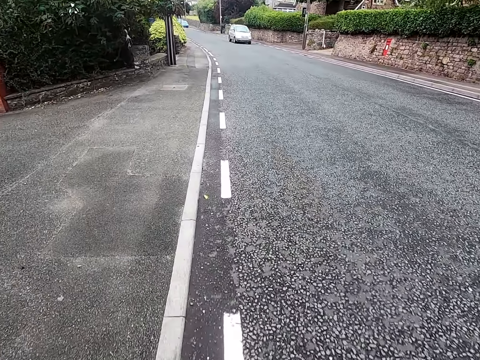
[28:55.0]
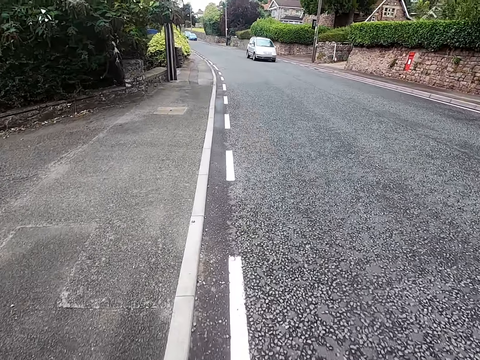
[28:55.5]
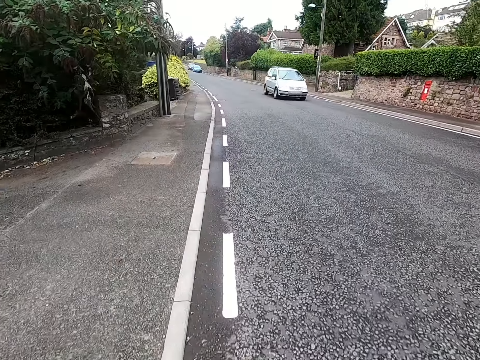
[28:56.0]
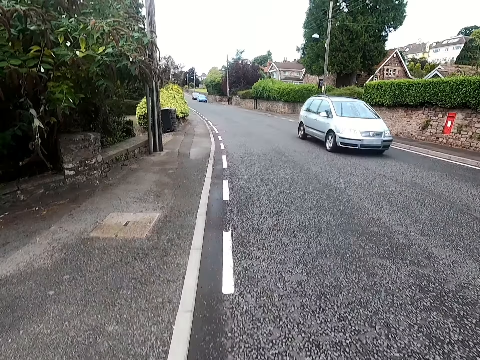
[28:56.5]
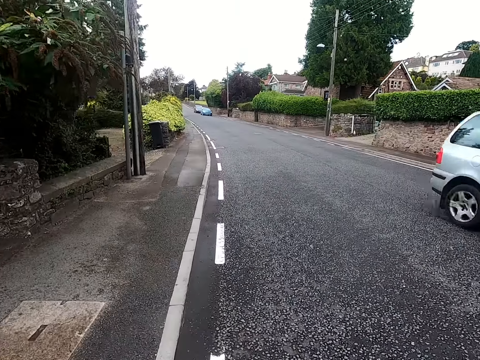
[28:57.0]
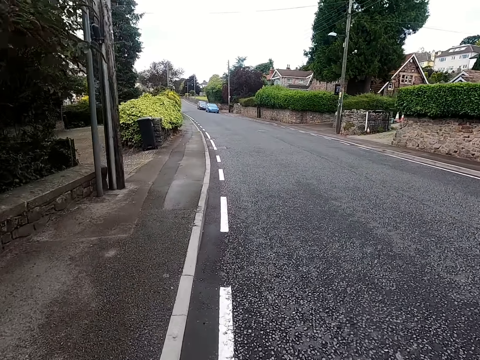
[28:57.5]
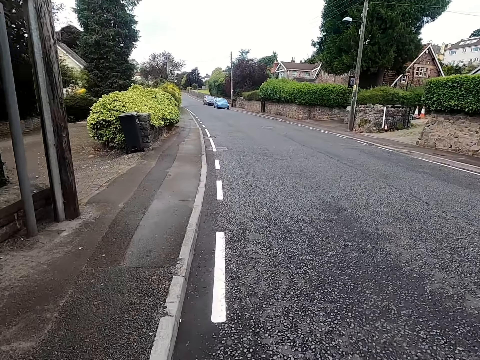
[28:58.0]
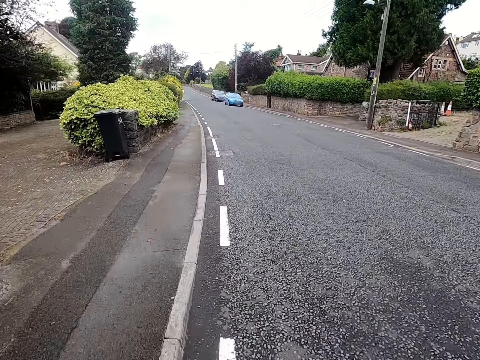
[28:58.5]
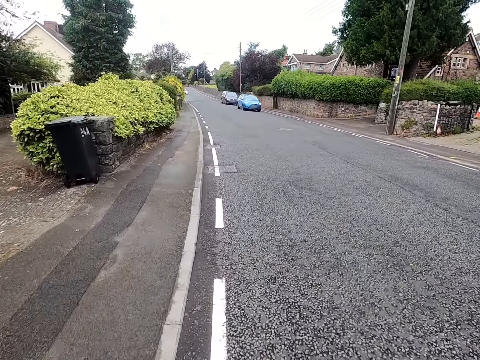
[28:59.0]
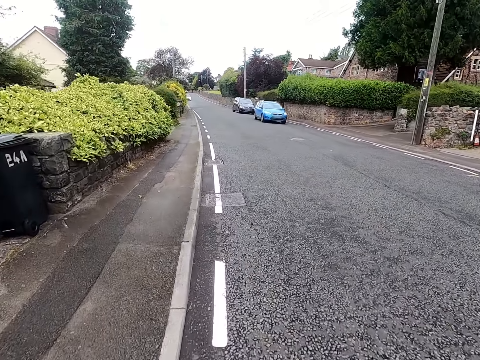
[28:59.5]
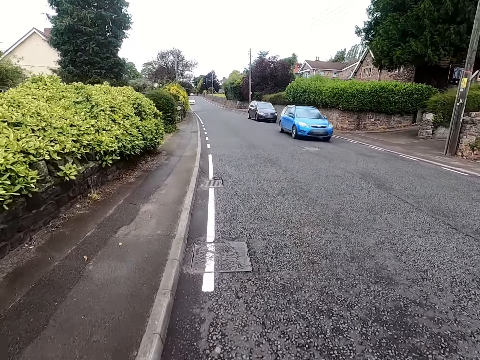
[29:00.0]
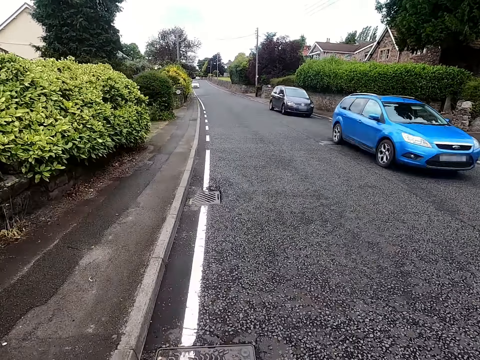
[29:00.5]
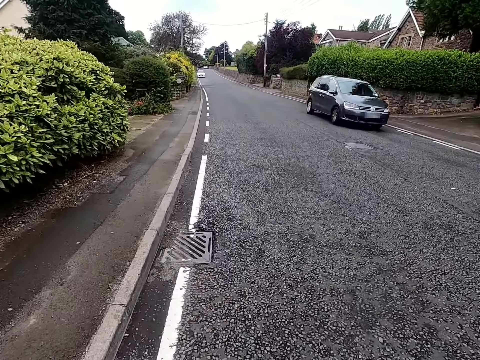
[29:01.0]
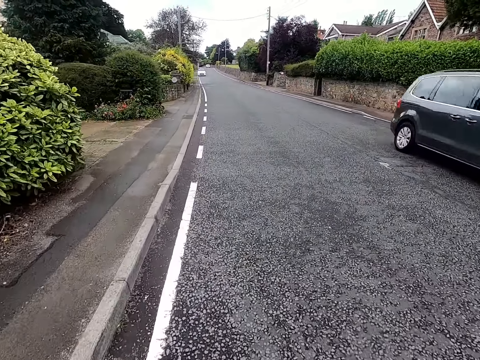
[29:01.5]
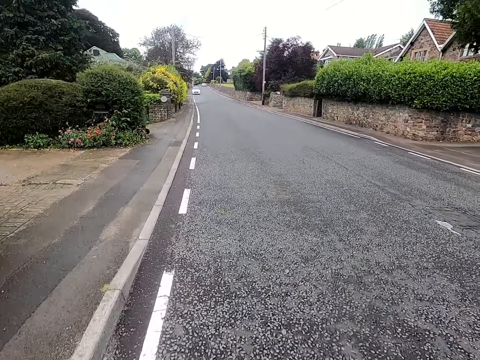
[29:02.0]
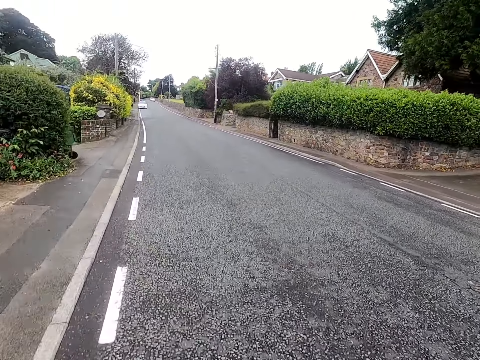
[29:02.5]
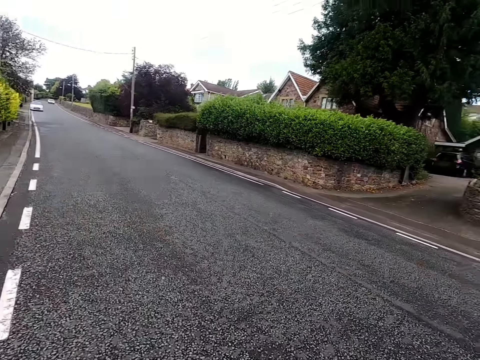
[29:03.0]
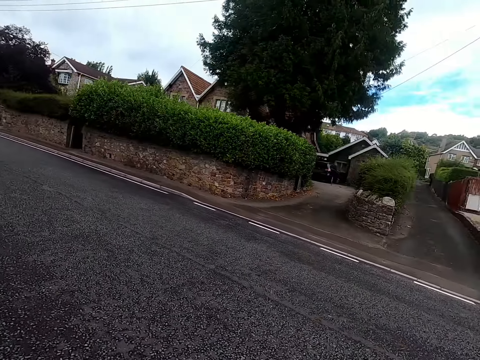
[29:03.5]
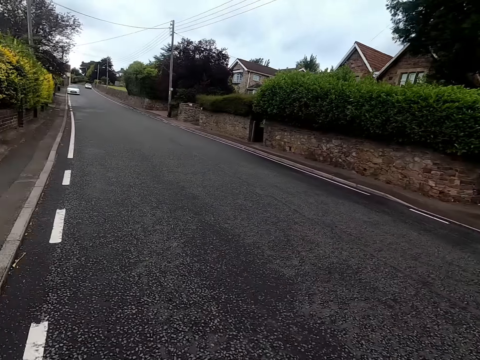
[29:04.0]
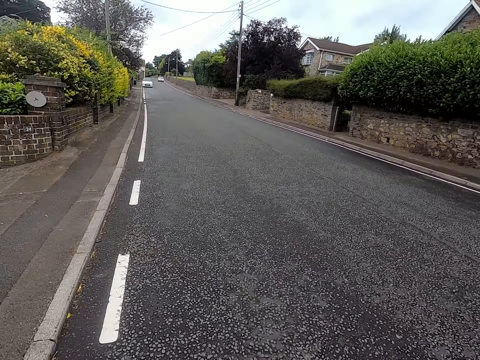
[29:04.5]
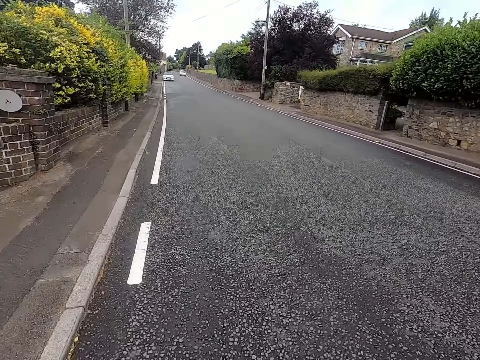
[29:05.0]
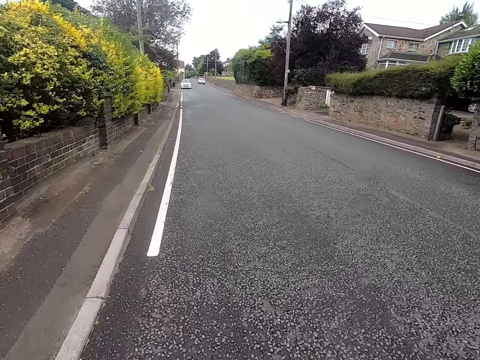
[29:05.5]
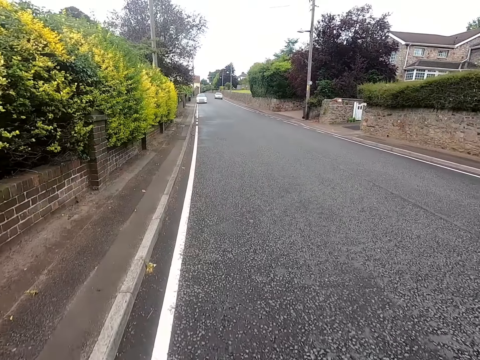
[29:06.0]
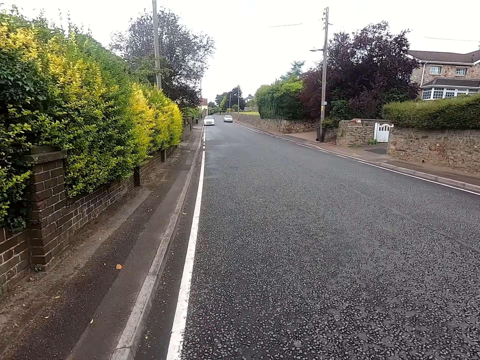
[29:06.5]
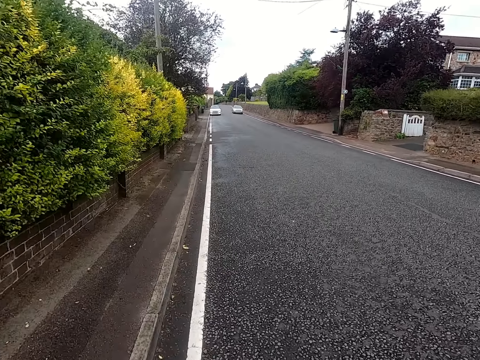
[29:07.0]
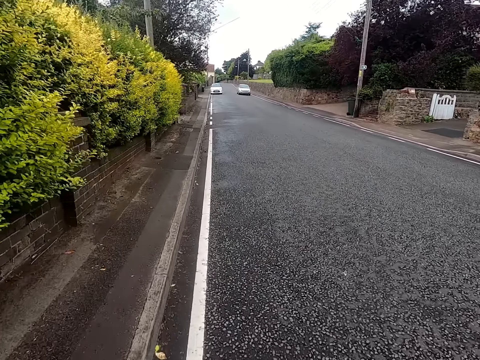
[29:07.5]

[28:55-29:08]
The camera wearer rides a bicycle past a car. They ride the bicycle on a road. They ride the bicycle past cars. They ride the bicycle on the road. They look around the road. They ride the bicycle on the road.

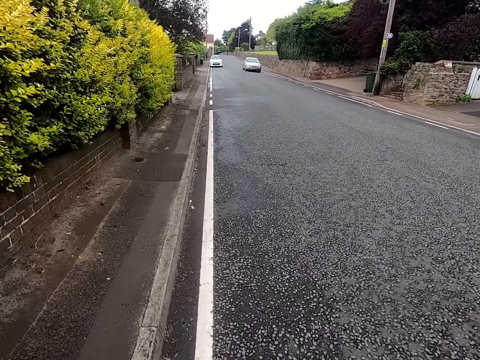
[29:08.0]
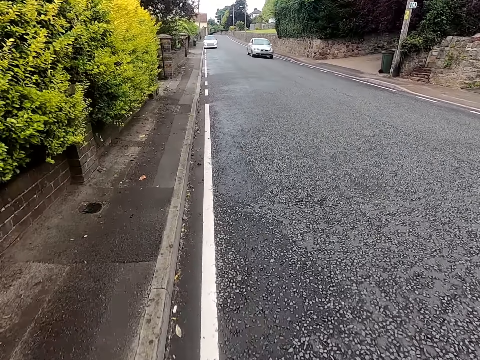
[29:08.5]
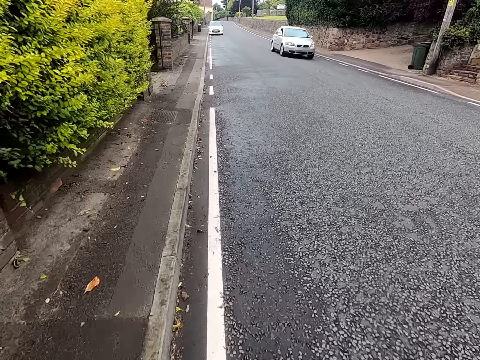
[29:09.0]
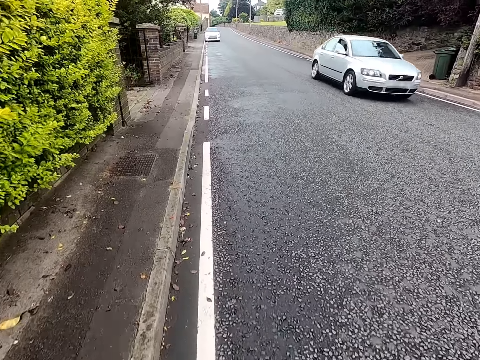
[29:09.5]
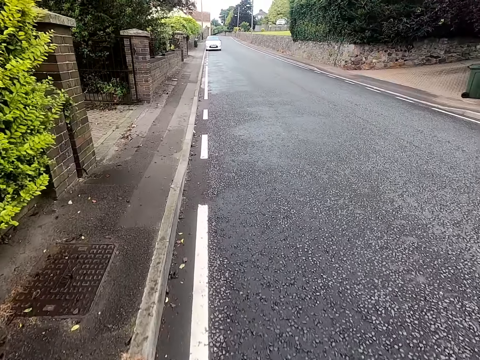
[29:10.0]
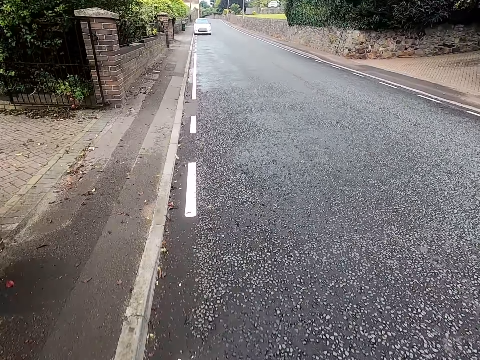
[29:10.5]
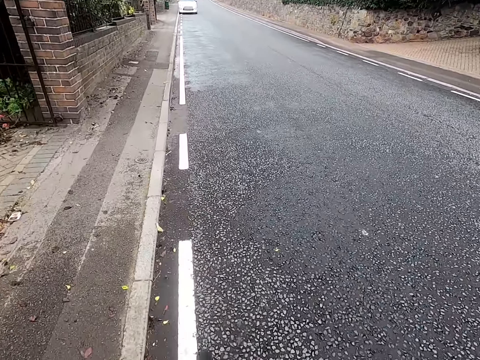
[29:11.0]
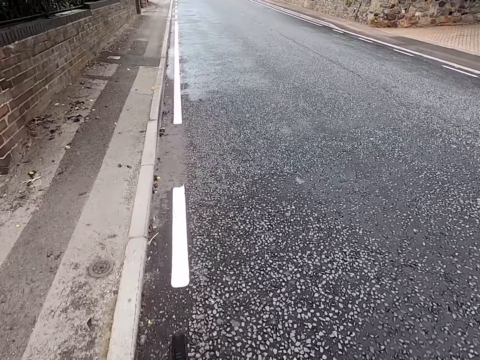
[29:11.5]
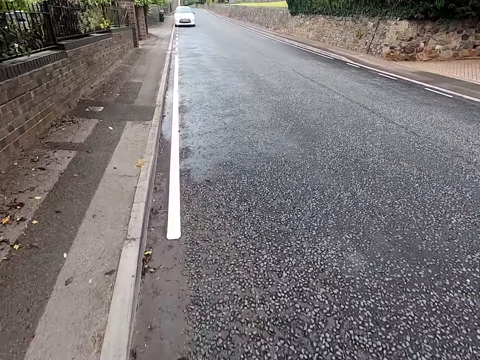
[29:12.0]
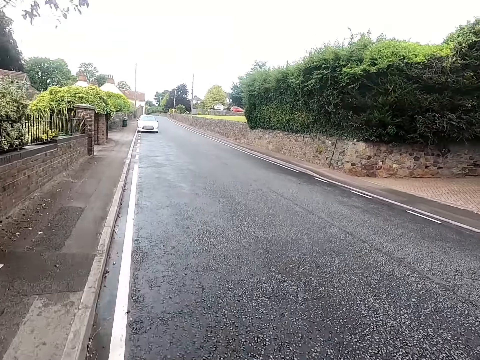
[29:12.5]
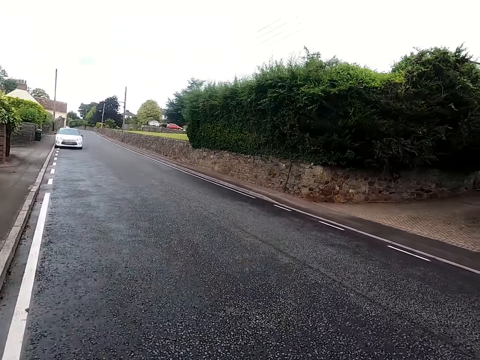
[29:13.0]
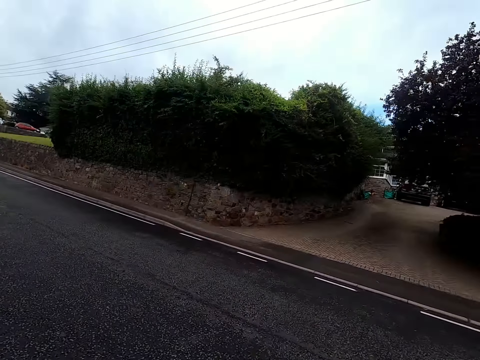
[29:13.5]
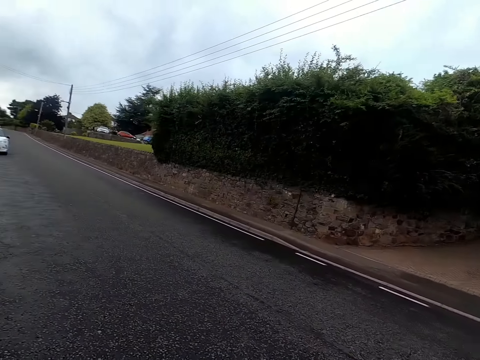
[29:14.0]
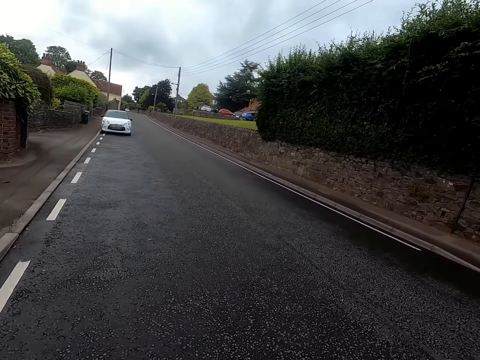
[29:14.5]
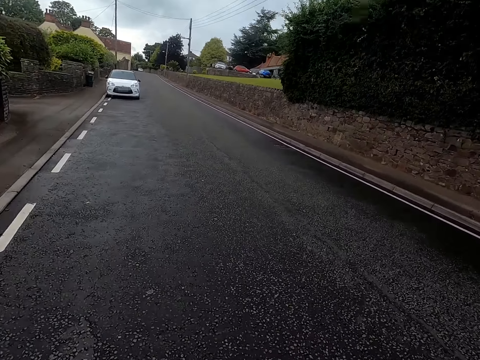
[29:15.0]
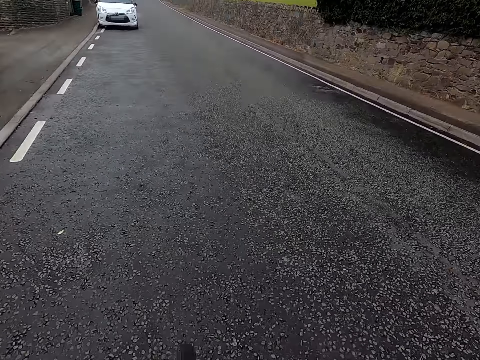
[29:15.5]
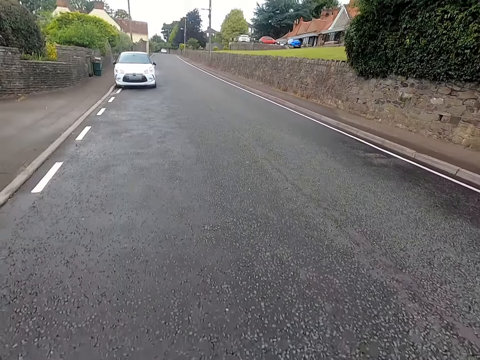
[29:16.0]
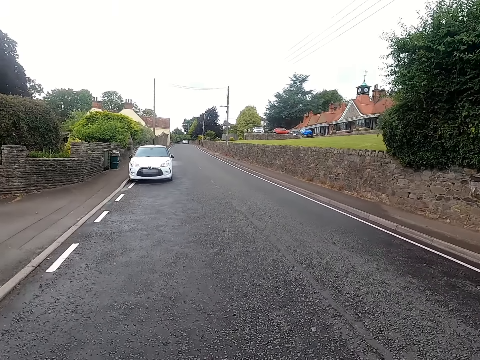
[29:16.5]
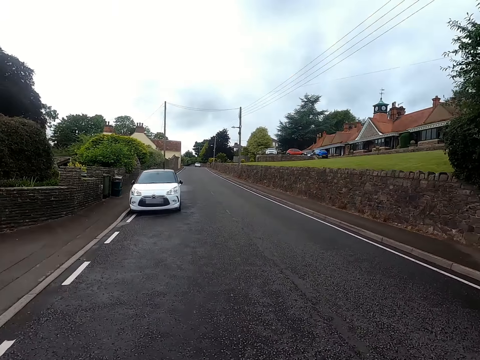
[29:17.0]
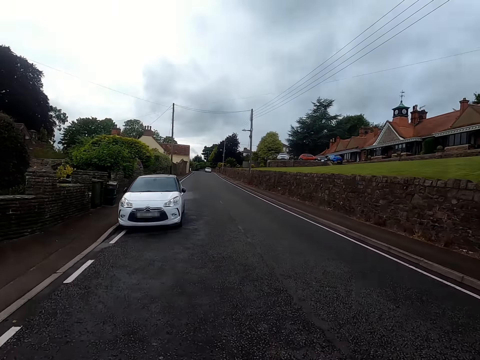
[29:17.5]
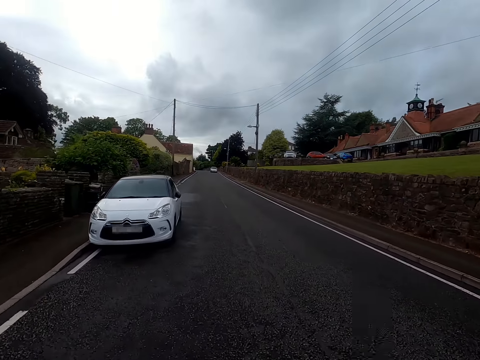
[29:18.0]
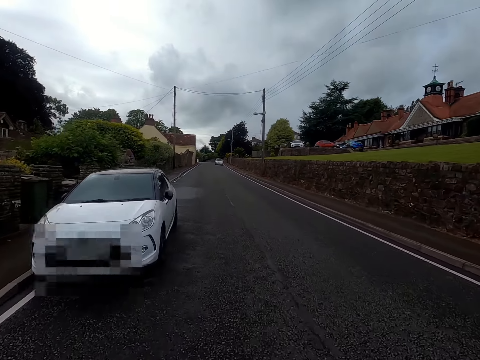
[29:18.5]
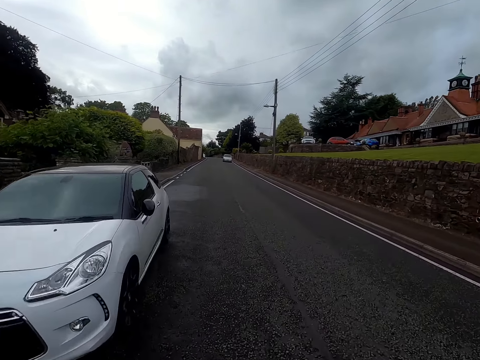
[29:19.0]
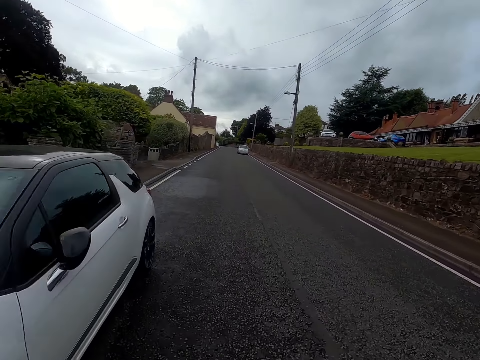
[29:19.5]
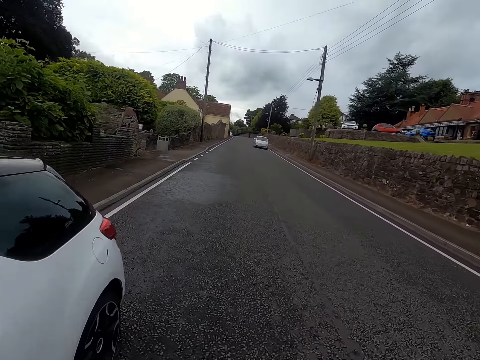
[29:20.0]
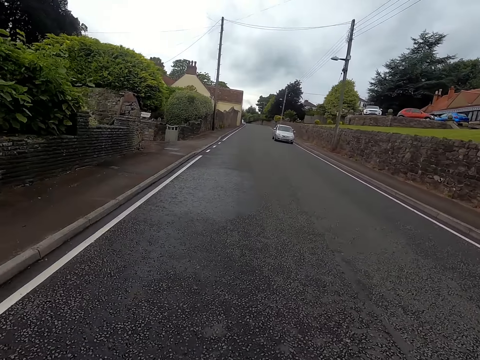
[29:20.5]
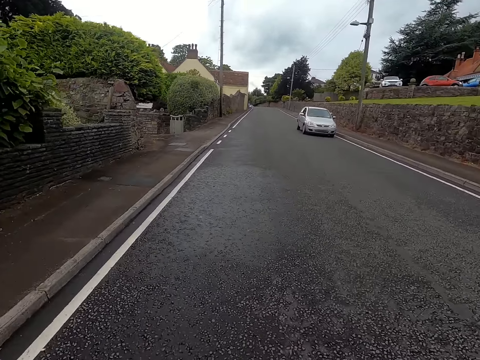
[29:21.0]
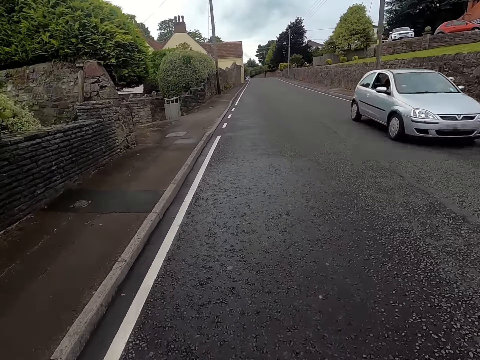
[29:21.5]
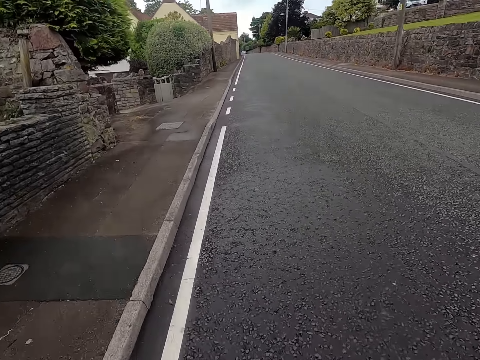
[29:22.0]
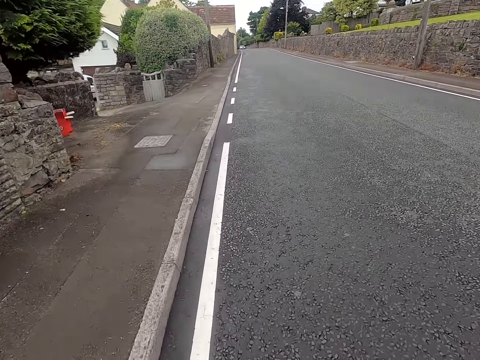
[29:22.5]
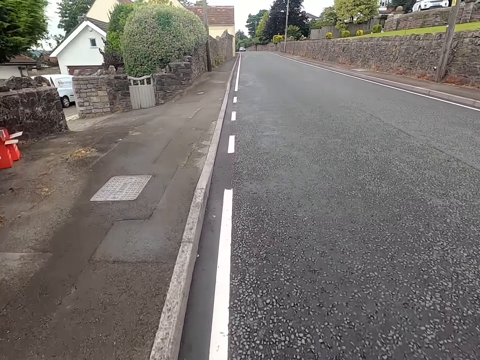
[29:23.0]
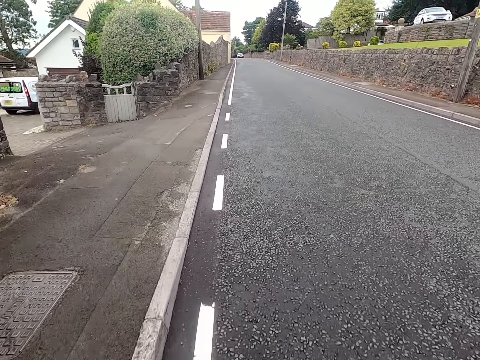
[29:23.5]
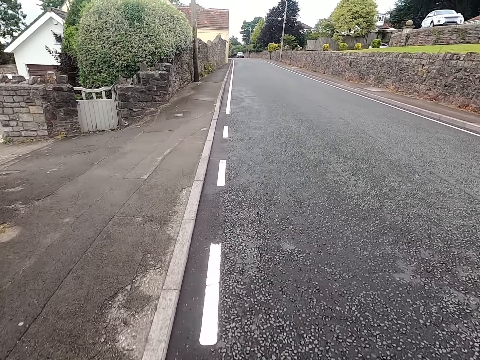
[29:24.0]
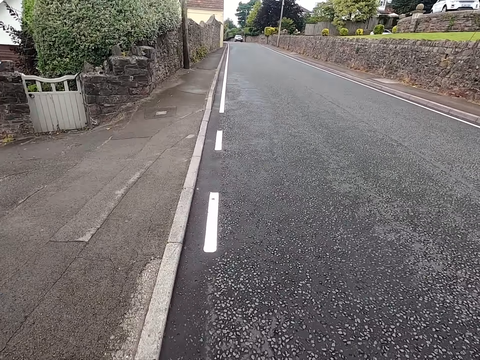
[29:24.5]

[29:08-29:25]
The camera wearer rides a bicycle past a car. They ride the bicycle on a road. They look around the road. They ride the bicycle on the road. They ride the bicycle past a car. They ride the bicycle on the road.
